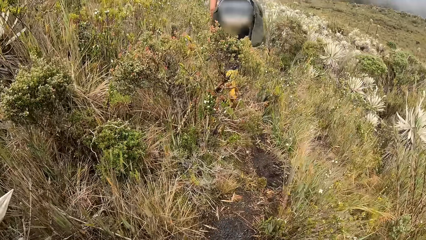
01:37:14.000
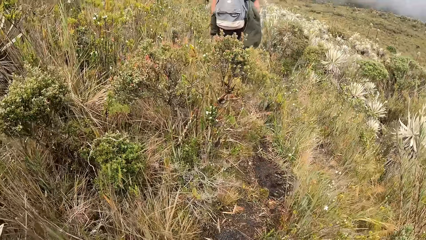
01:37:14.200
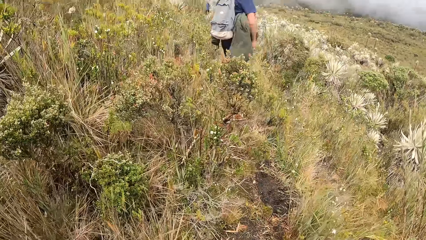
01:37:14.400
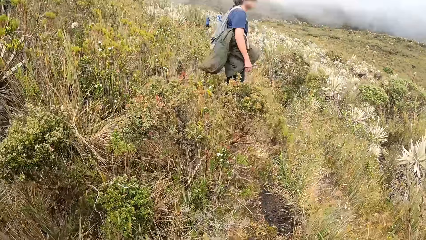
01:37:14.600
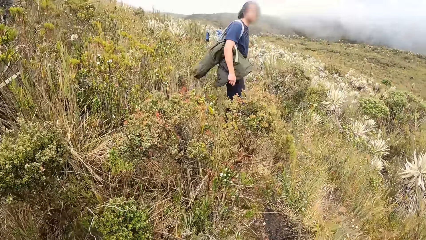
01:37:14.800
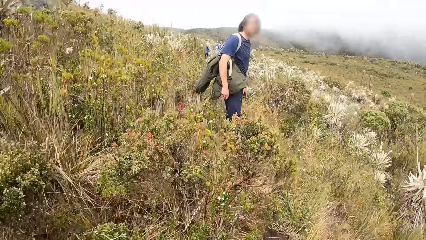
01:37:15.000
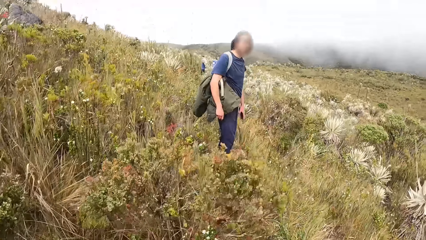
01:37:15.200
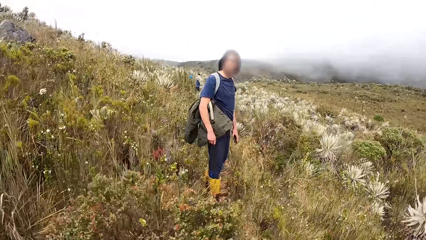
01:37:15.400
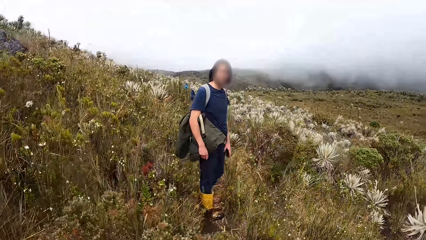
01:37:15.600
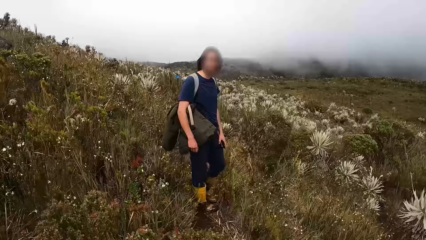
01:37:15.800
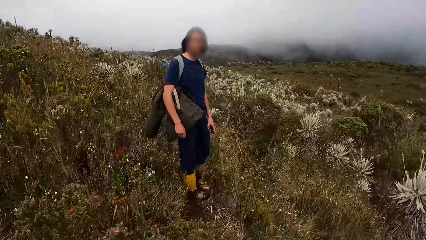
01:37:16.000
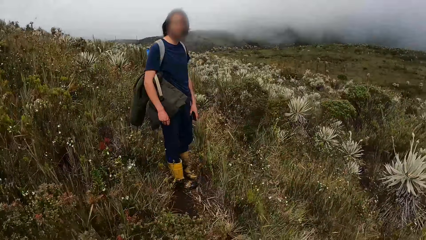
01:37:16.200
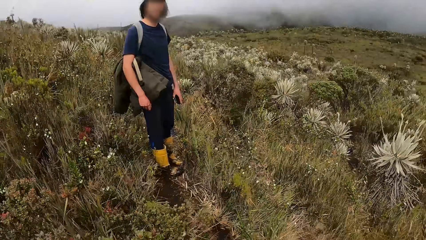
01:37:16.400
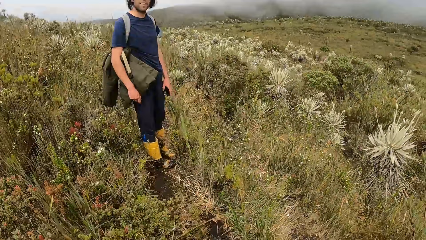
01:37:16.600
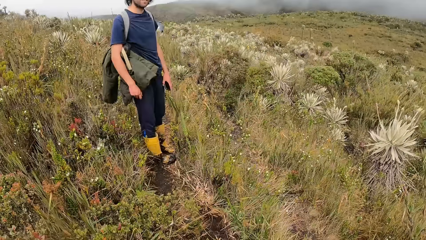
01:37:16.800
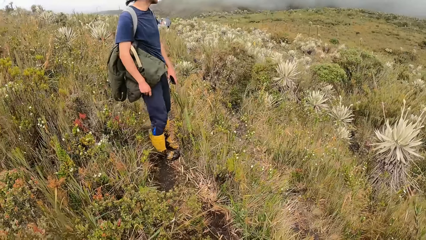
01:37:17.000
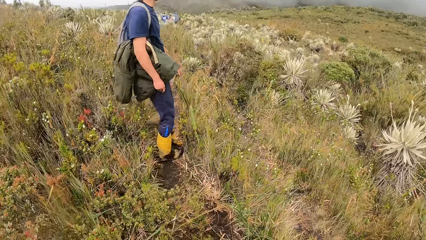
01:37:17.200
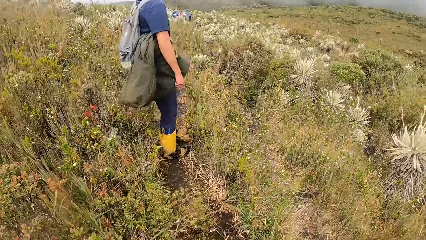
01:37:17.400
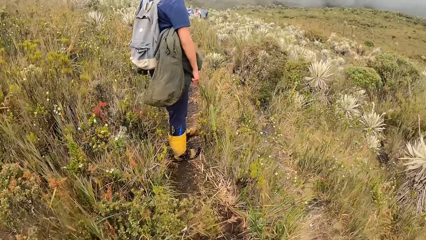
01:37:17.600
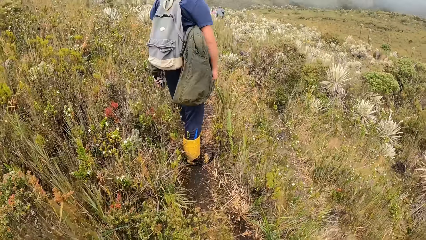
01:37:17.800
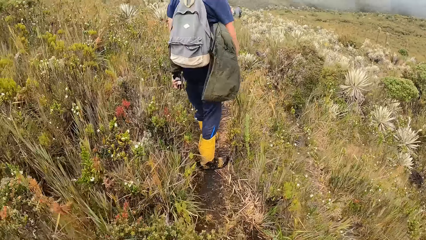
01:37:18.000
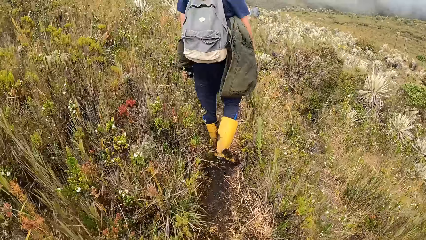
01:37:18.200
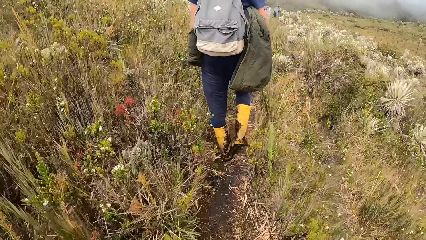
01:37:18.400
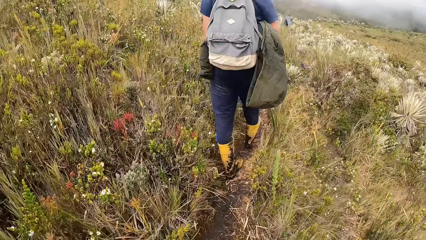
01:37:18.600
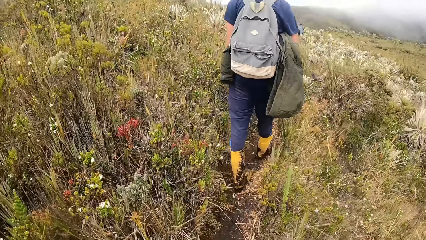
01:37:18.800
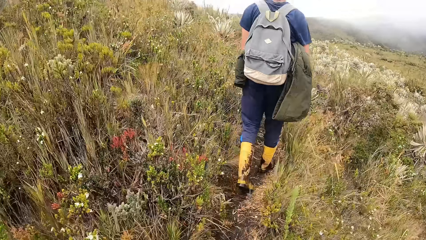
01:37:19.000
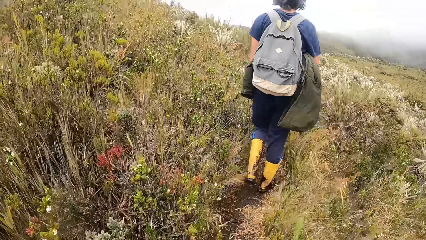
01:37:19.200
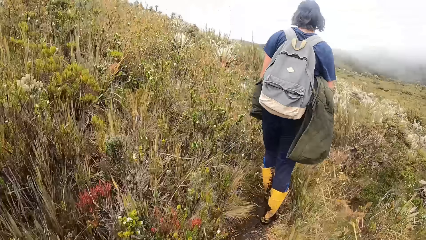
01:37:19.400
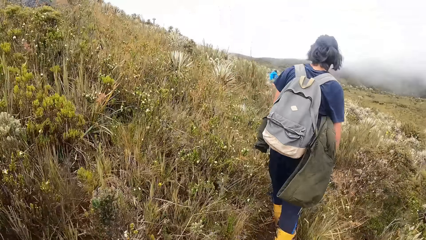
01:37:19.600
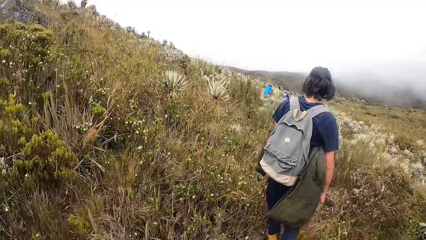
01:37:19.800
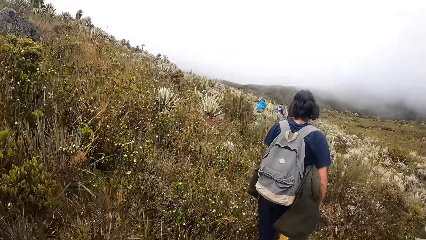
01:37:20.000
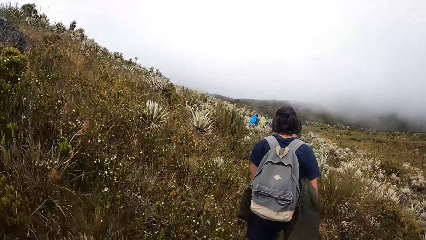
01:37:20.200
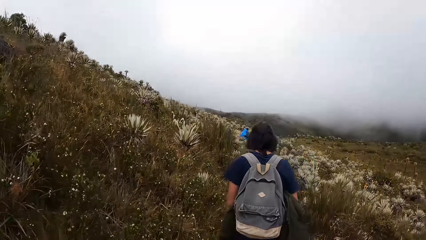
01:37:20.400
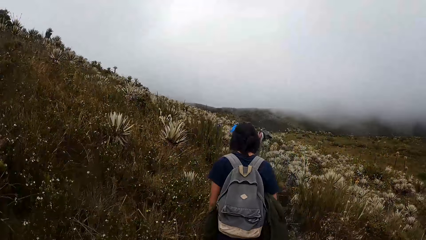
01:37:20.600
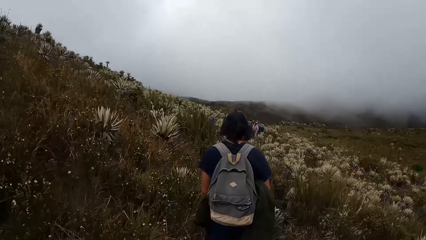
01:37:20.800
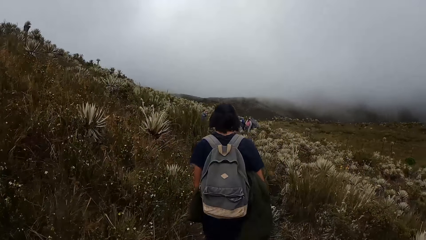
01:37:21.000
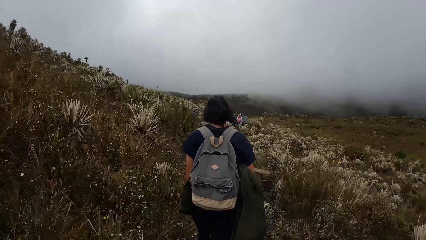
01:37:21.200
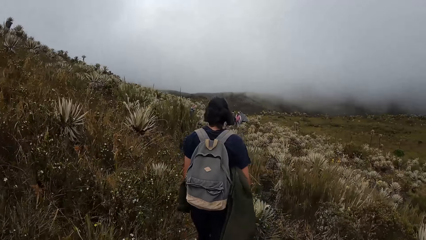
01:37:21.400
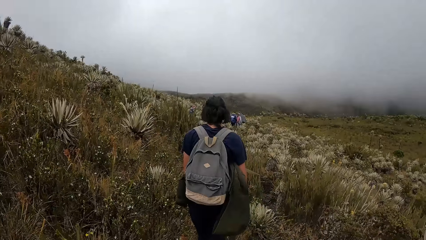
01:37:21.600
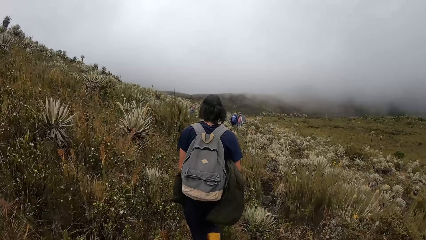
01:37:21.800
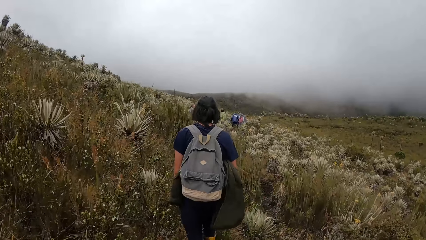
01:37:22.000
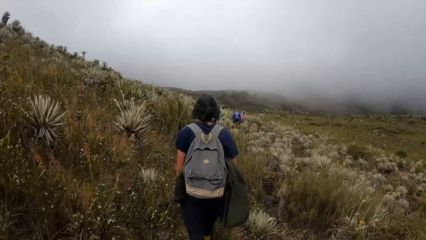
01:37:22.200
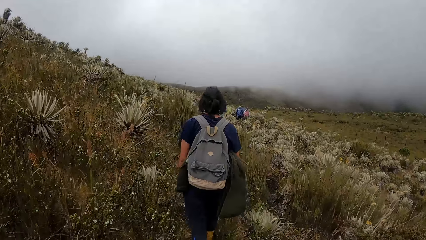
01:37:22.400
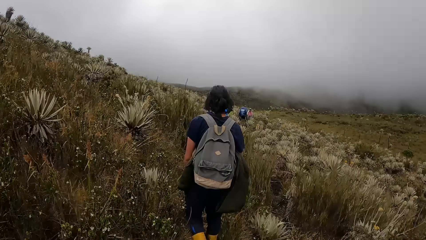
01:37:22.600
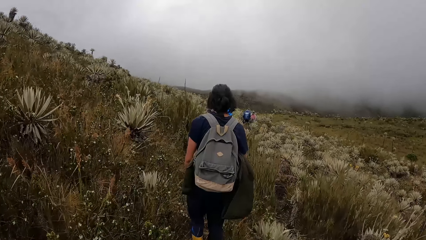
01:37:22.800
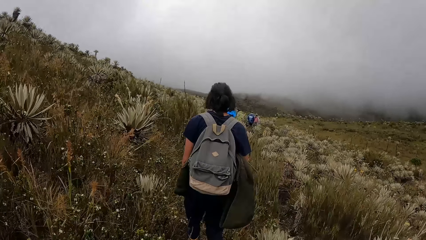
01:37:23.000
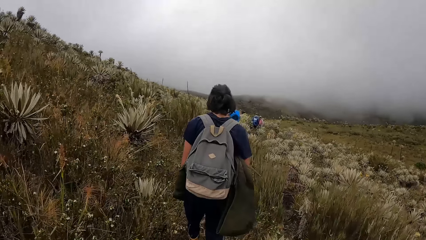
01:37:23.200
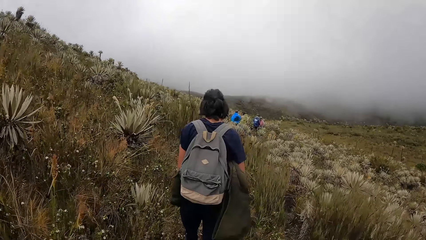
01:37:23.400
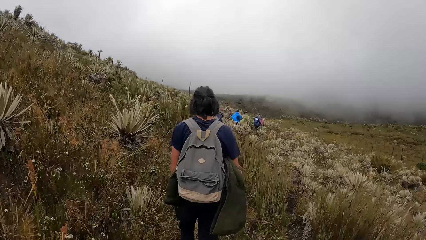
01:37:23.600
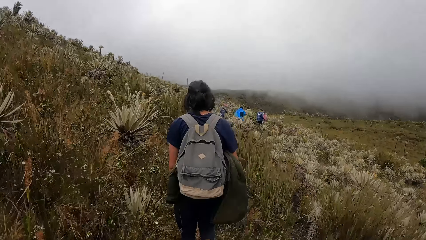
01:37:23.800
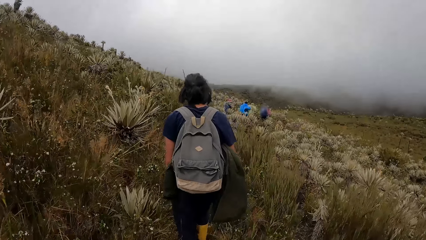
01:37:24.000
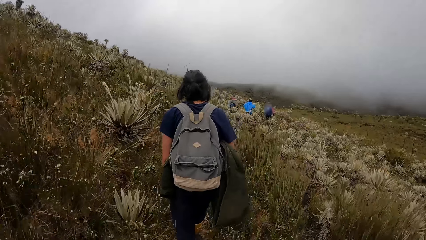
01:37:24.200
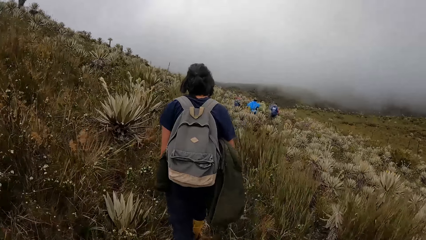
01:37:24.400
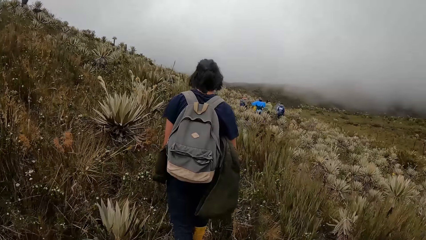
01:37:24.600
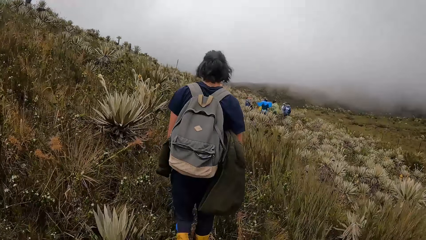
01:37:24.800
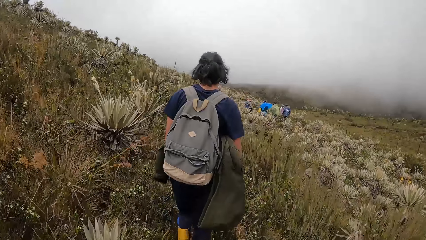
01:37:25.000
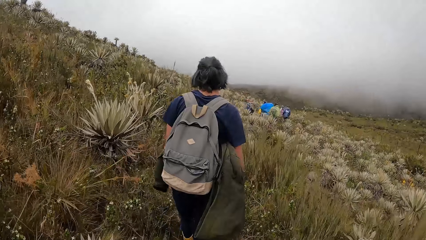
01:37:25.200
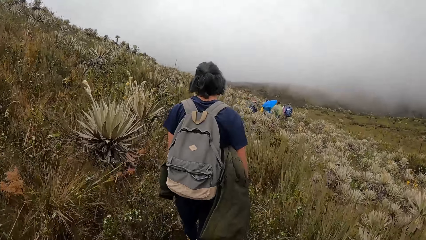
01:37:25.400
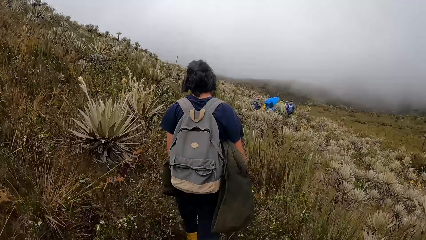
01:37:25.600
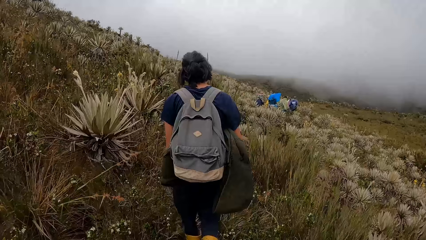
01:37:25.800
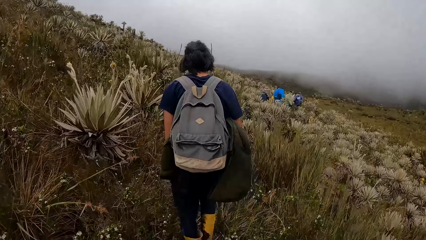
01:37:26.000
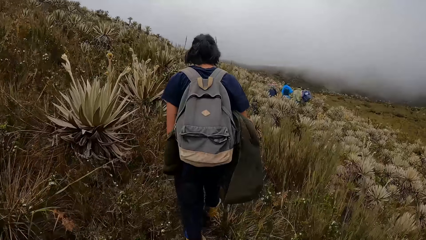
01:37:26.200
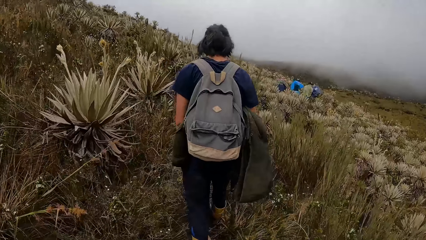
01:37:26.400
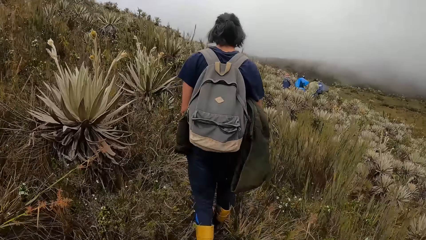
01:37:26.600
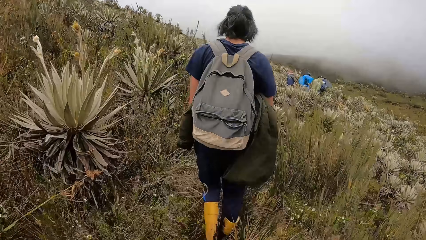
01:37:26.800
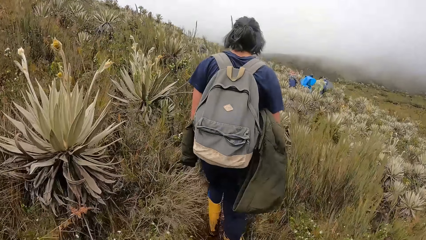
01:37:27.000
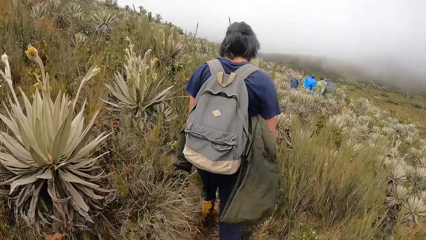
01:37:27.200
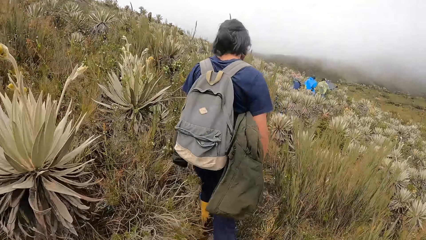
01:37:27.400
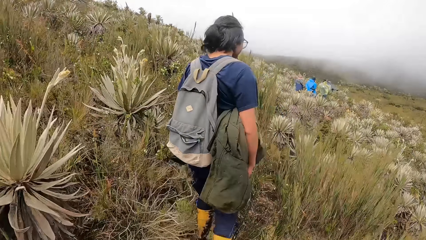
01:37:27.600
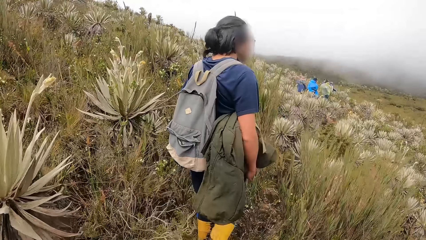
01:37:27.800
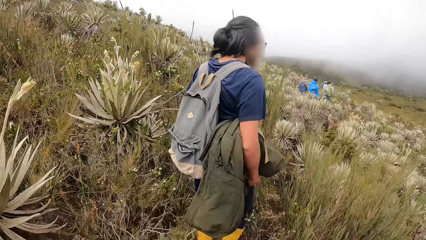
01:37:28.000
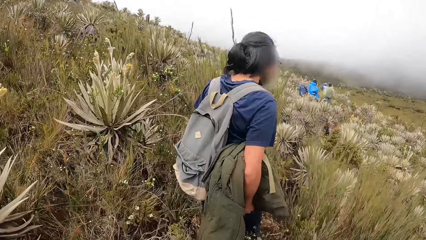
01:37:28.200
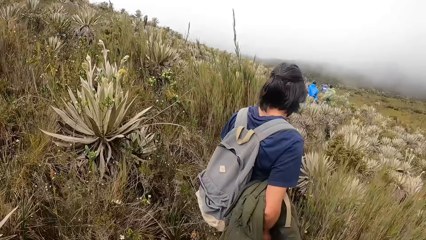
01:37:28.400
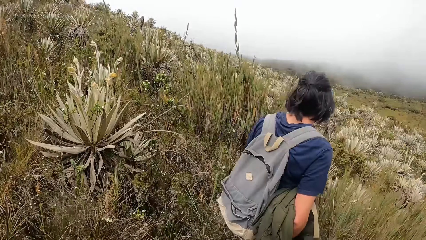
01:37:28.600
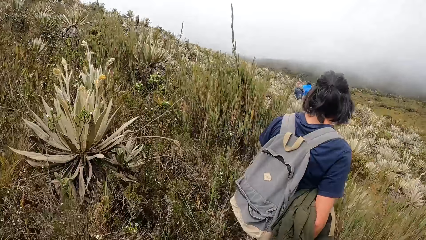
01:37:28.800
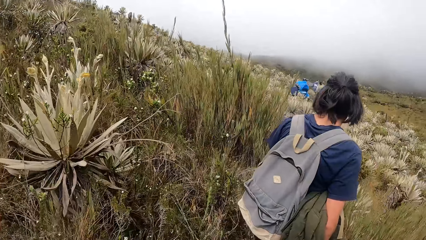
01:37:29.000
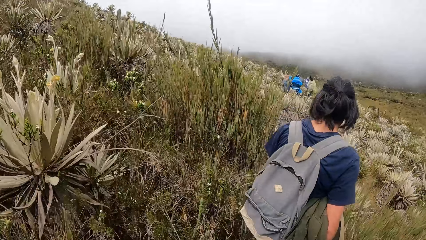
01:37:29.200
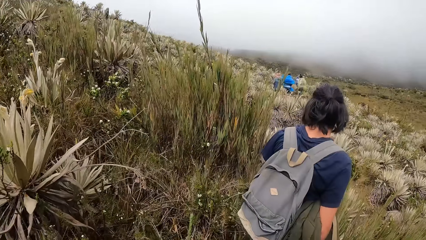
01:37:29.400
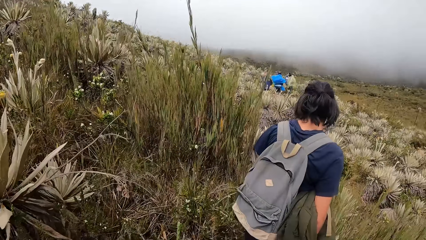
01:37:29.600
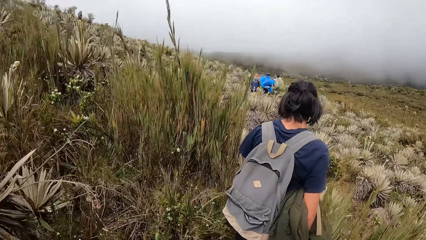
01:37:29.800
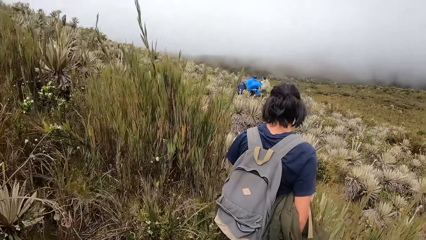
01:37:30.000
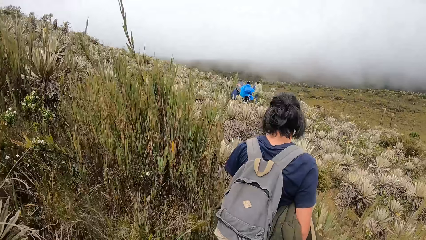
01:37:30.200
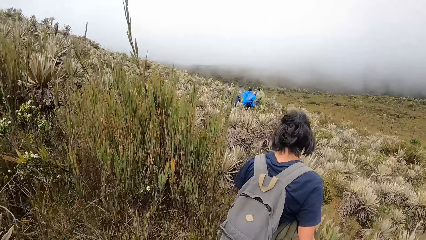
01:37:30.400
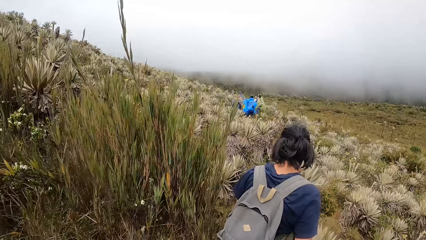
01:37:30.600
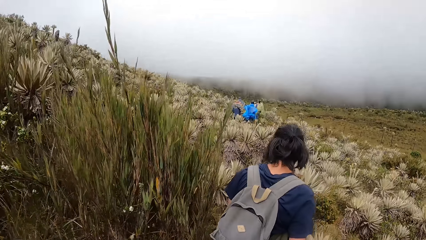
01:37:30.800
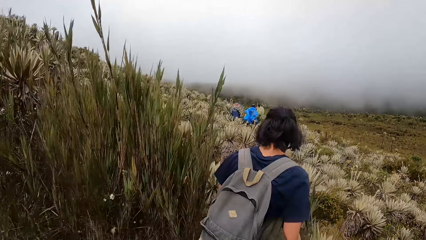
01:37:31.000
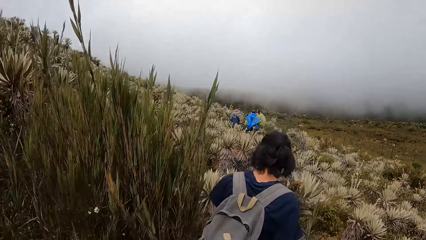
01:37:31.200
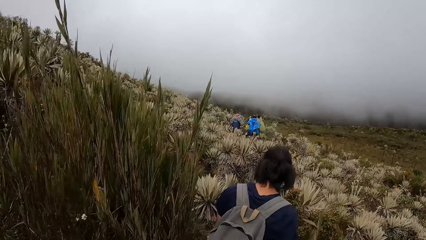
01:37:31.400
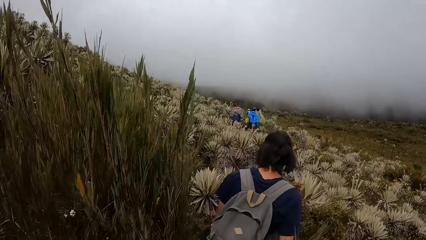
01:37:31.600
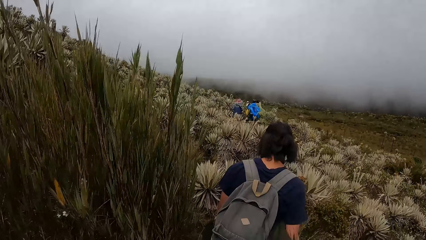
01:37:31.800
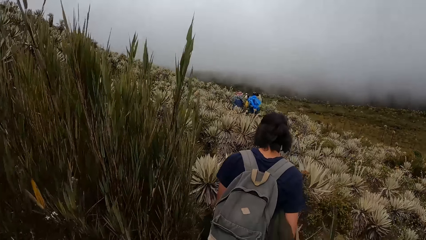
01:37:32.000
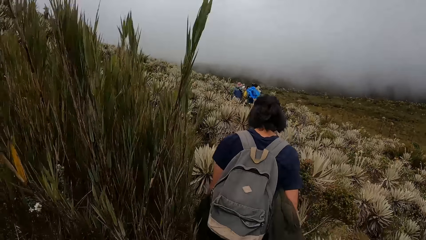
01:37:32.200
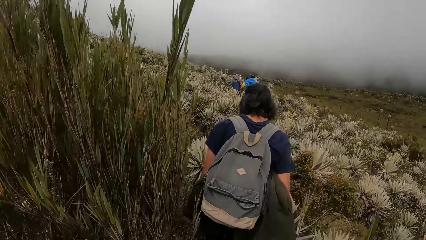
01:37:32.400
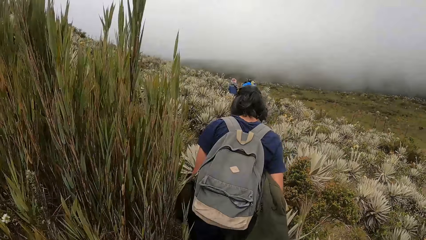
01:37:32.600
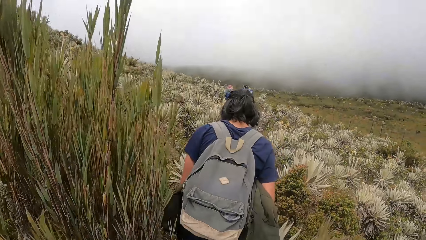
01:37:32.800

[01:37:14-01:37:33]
The man interacts with the camera wearer. The man walks through the field.
